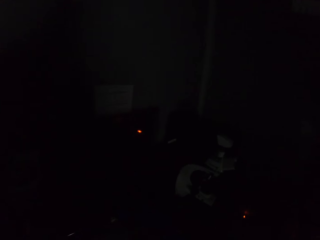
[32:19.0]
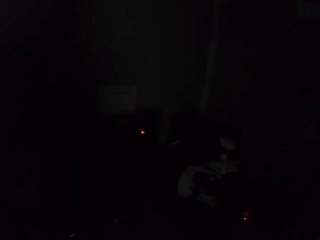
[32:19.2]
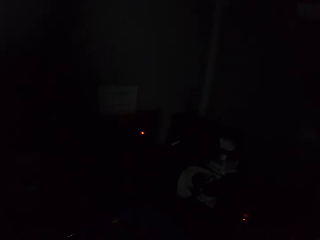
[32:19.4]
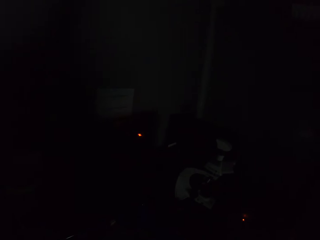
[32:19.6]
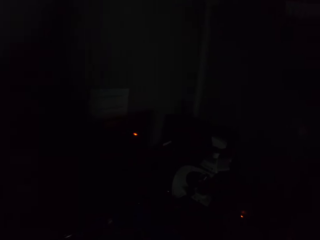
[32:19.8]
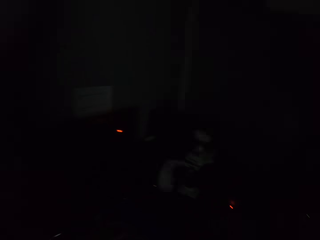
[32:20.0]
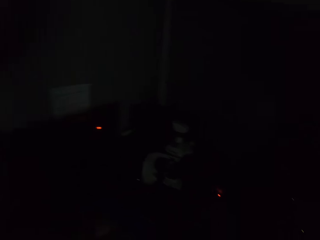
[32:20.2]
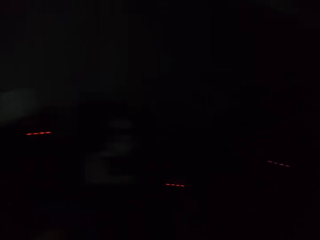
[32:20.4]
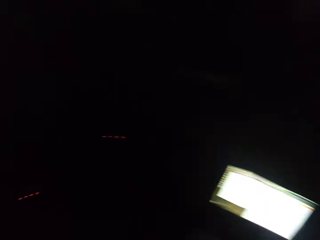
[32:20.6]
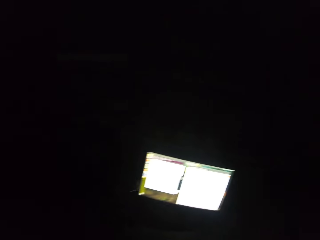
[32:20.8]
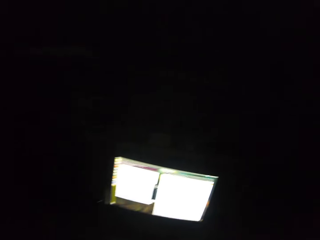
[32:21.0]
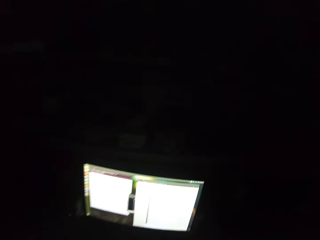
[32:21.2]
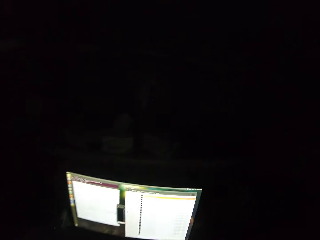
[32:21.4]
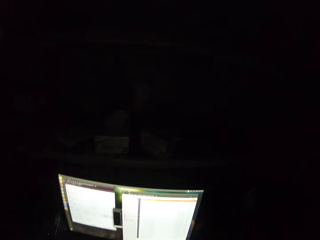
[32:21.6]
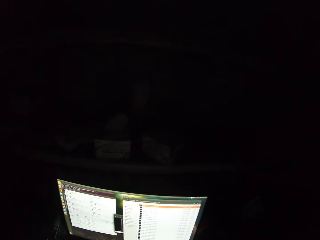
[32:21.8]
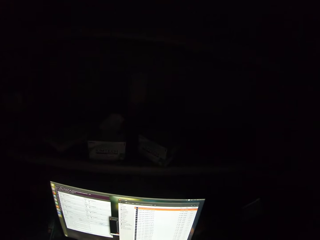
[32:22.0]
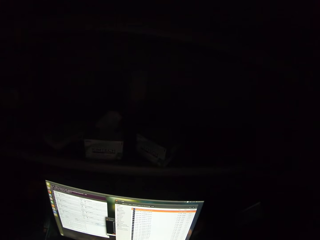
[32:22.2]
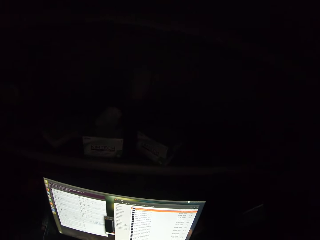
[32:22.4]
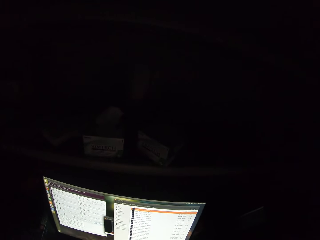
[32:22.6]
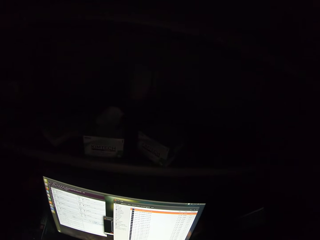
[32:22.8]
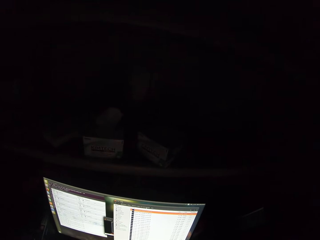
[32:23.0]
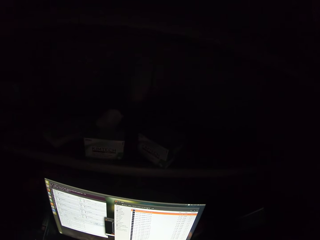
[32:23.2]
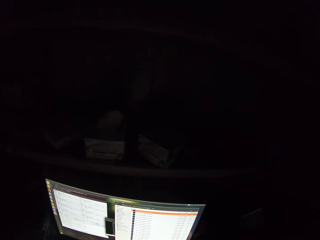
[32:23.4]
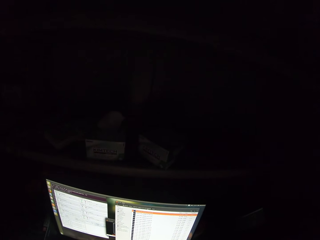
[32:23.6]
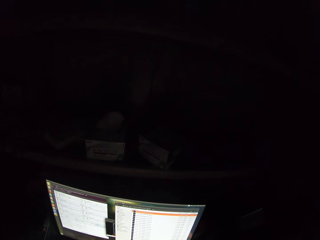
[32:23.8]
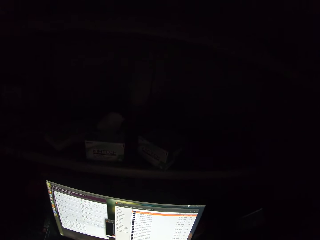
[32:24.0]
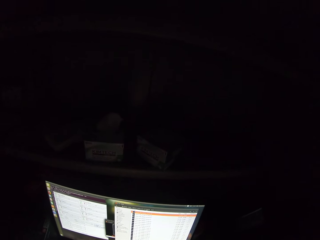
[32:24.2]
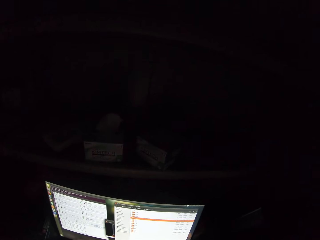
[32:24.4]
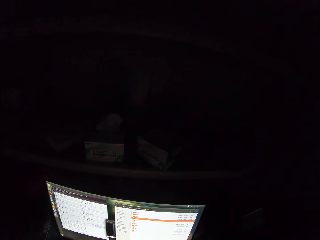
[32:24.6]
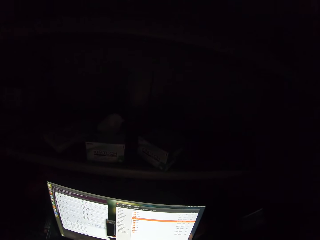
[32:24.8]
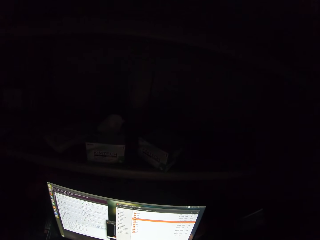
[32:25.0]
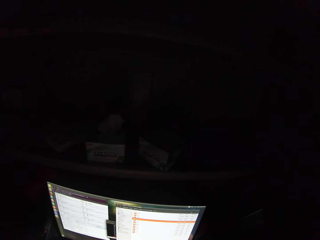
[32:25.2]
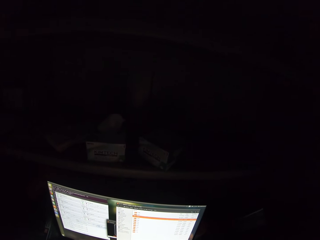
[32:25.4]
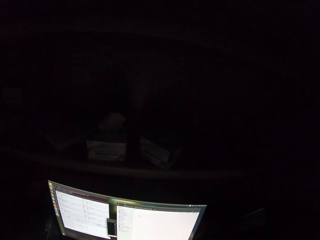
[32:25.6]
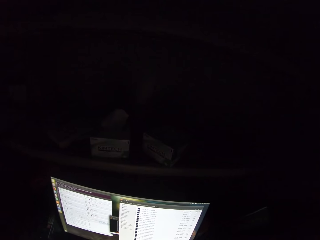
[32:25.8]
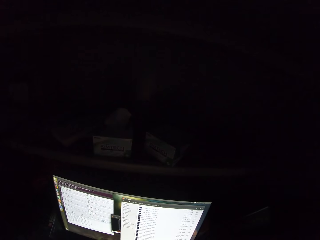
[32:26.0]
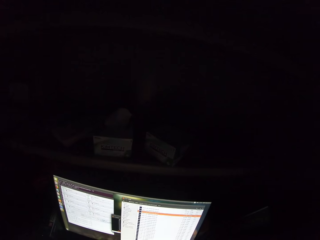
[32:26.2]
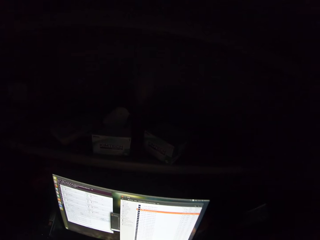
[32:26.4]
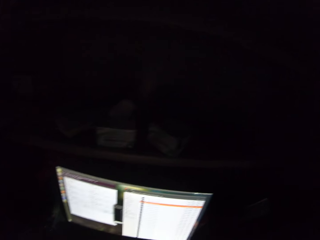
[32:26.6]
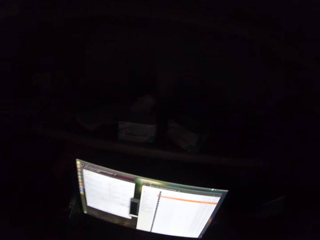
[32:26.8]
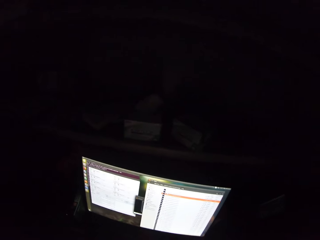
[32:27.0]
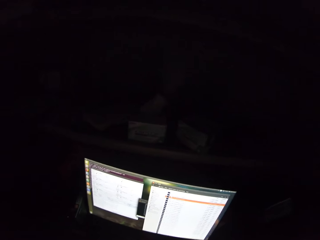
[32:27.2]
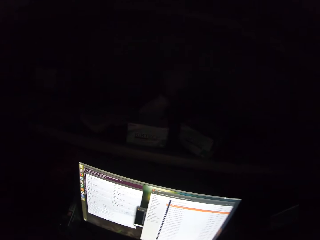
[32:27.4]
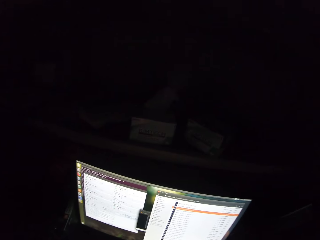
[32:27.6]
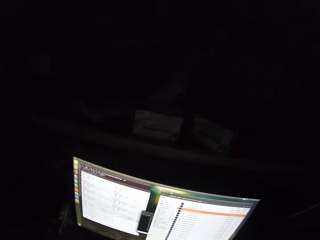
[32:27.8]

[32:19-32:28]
The camera wearer works on the computer system.

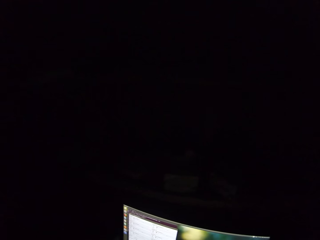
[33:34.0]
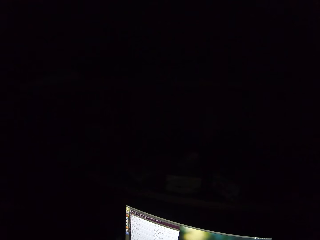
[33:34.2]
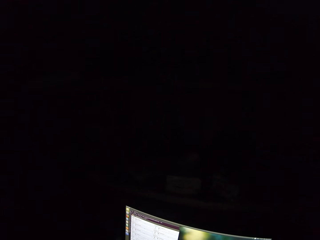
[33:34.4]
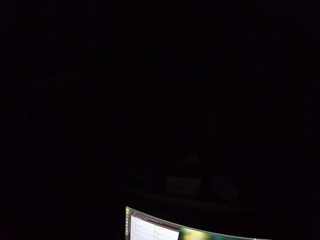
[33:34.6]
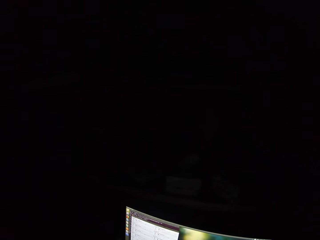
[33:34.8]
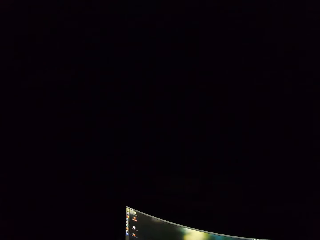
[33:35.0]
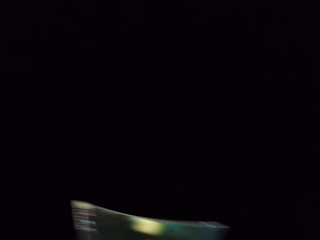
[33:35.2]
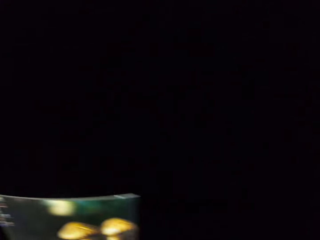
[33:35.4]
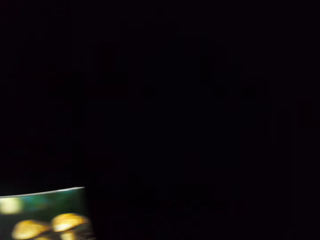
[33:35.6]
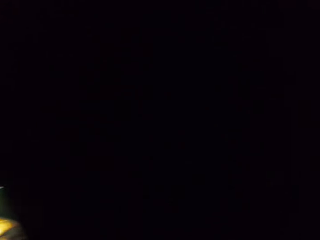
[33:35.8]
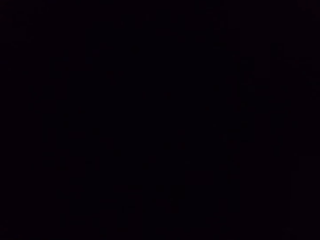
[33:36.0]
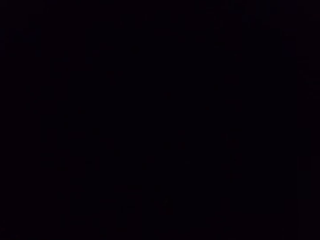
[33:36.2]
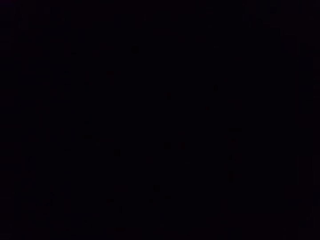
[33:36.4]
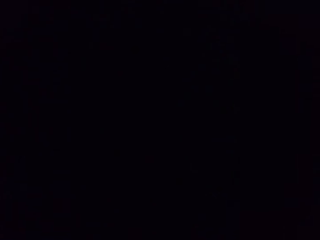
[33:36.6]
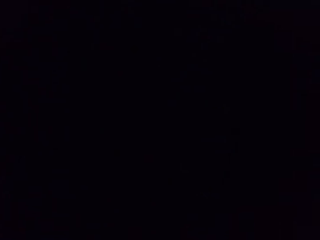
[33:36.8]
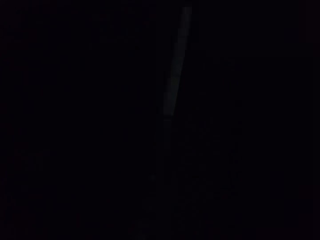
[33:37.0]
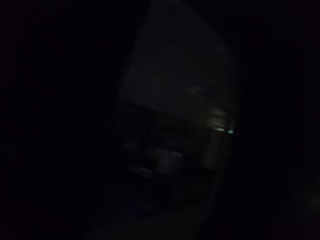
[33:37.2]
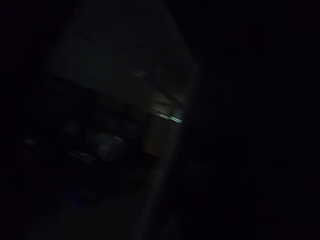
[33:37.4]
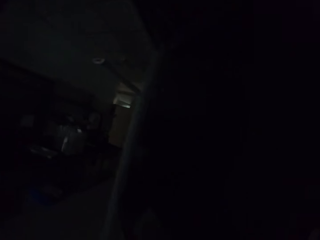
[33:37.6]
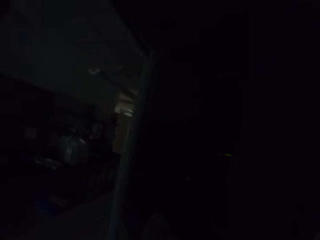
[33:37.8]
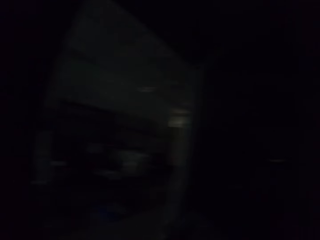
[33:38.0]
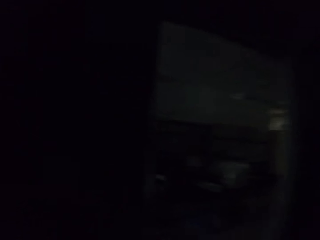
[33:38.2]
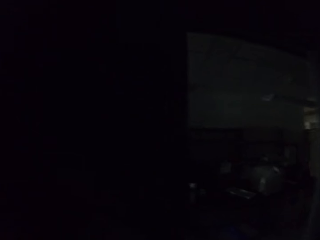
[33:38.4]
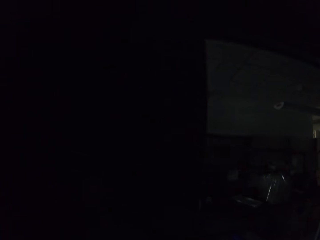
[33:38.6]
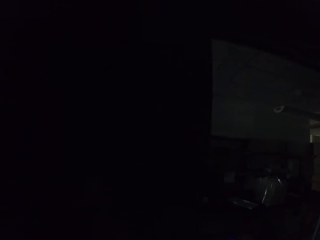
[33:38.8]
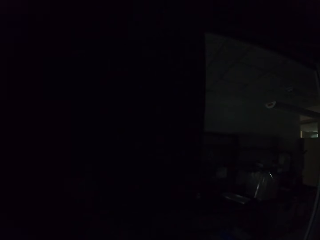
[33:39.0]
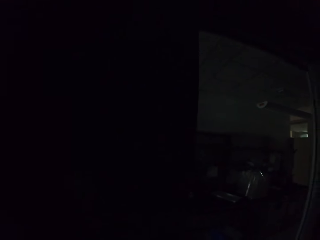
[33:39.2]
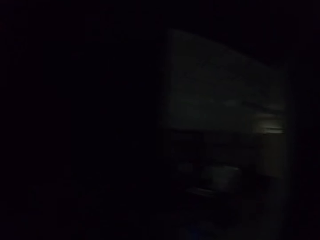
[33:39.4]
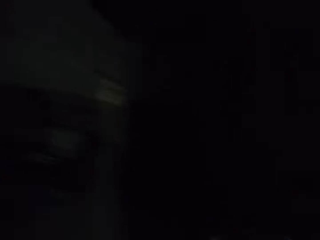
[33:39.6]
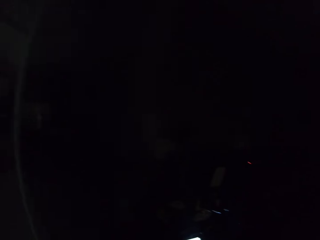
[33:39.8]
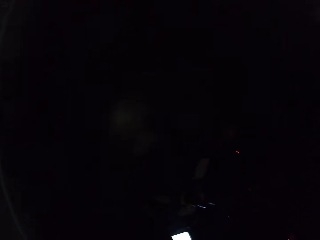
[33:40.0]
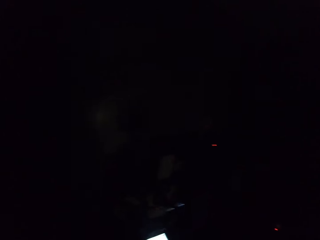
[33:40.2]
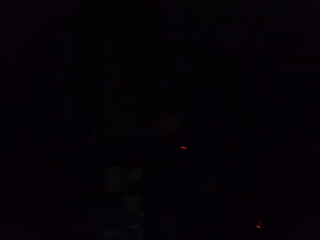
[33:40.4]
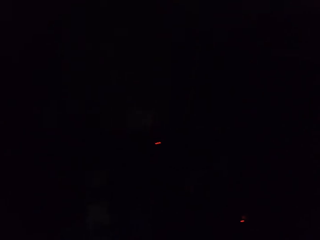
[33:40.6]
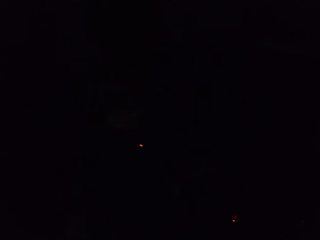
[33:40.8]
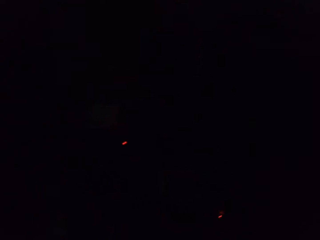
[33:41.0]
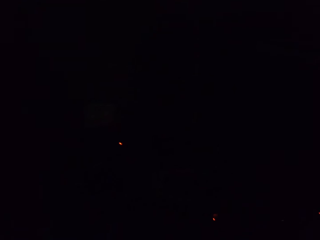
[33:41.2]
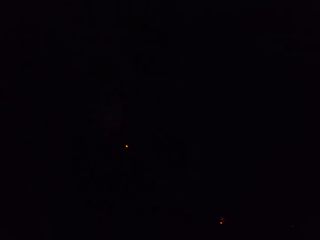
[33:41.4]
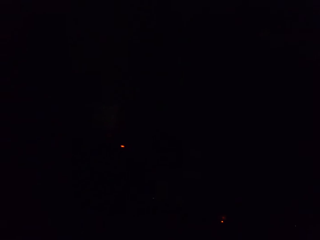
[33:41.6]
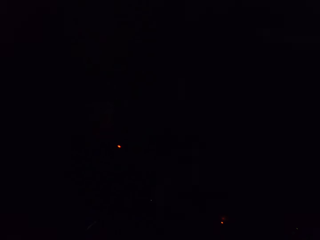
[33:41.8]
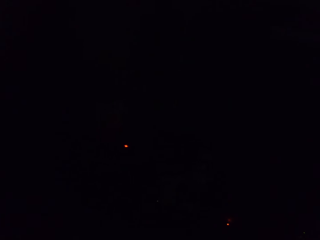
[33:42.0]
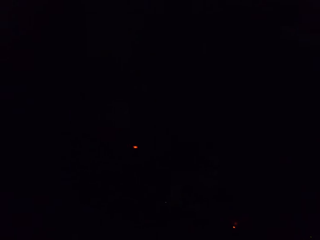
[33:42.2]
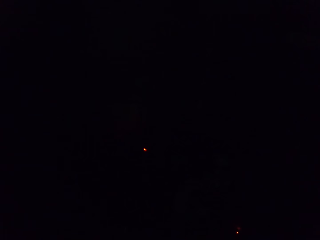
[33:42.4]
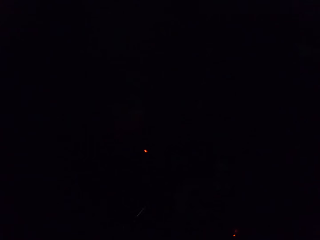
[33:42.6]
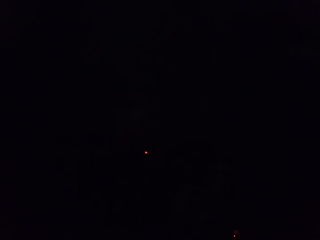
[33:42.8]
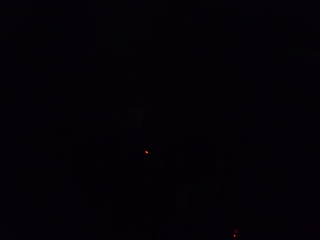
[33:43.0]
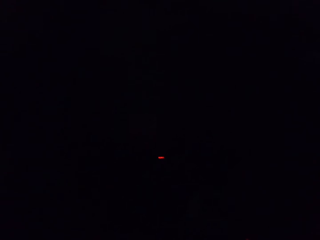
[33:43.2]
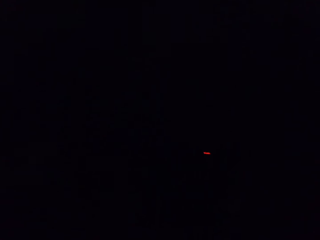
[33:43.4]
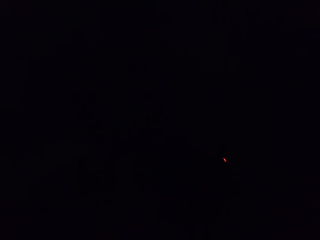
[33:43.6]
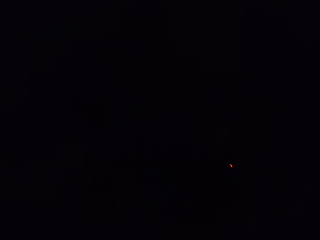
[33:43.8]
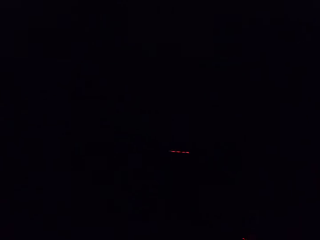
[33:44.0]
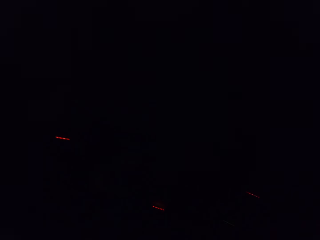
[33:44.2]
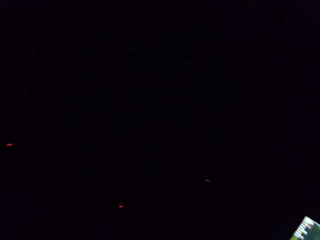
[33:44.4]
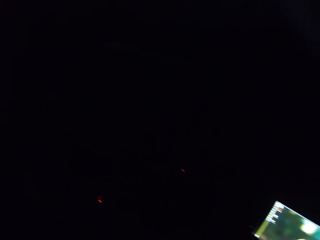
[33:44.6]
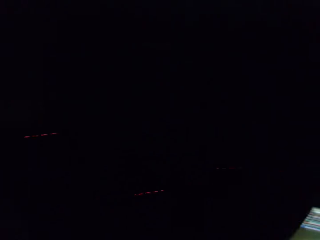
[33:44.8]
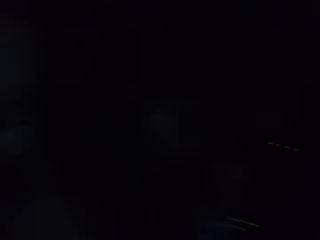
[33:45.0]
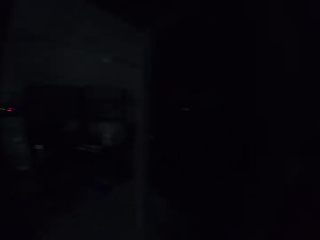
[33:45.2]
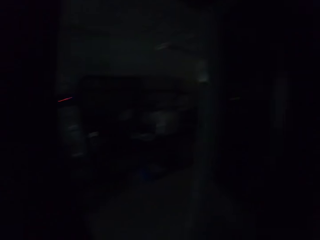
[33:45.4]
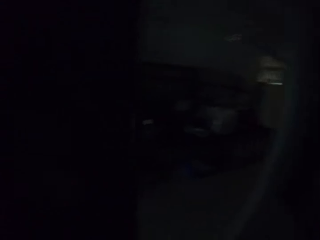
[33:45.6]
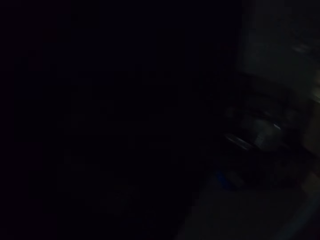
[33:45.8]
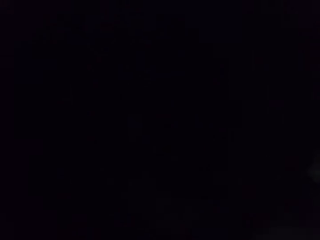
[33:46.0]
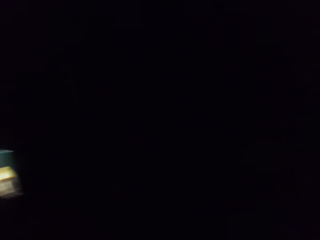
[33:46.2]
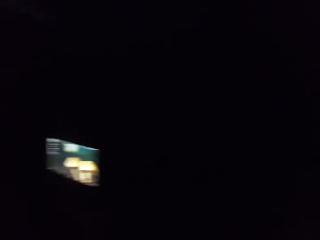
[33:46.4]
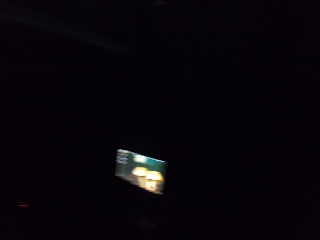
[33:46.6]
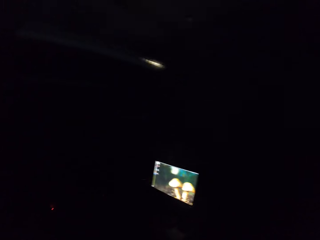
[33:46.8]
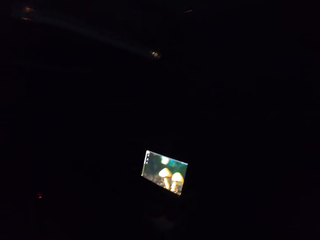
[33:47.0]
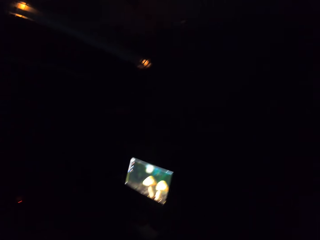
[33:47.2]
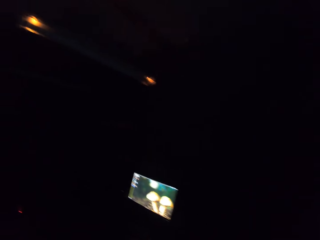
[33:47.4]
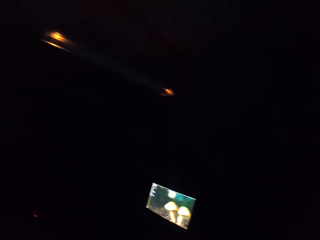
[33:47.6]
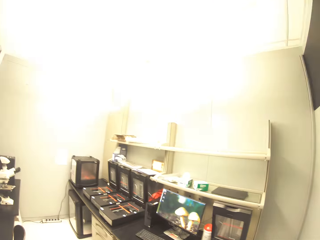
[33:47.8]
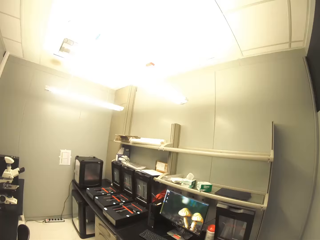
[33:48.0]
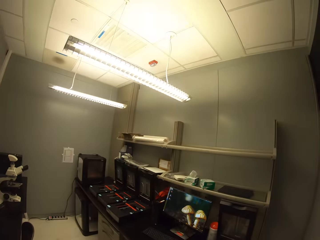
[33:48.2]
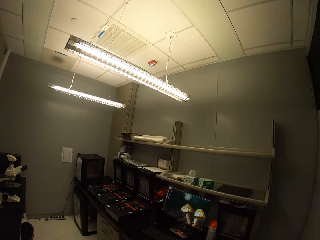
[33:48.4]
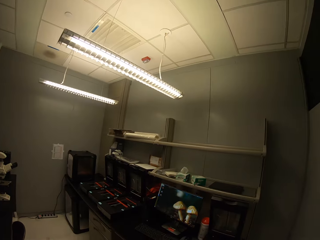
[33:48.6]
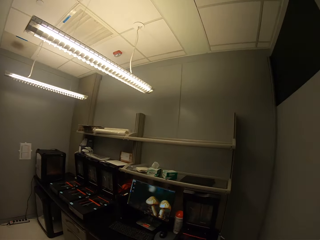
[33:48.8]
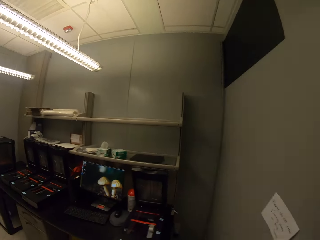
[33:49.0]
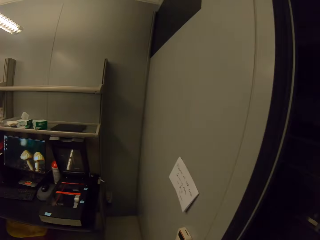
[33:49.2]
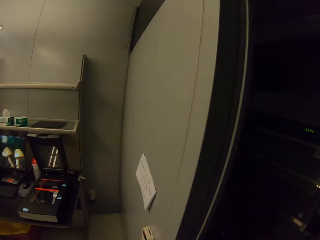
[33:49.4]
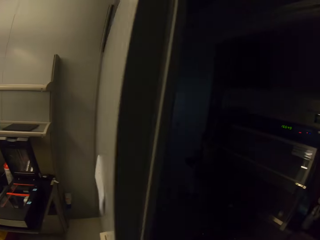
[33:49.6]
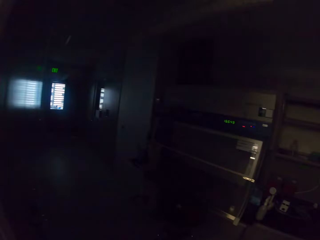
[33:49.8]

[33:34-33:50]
The camera wearer walks around. They switch on the light in the laboratory.
